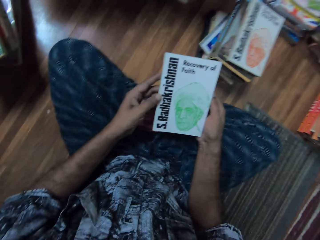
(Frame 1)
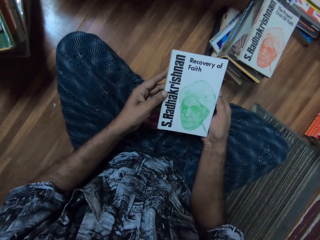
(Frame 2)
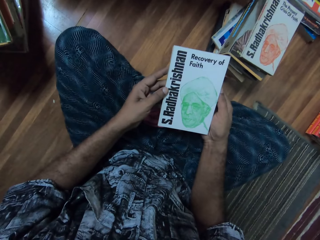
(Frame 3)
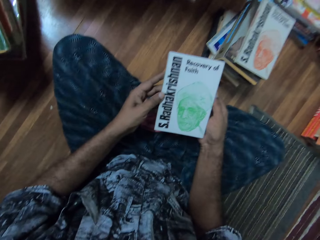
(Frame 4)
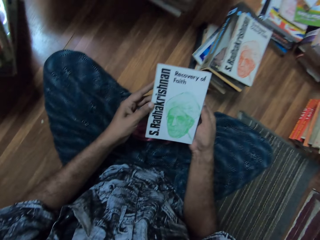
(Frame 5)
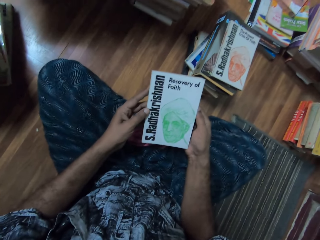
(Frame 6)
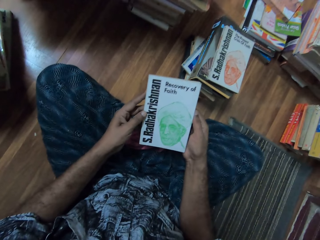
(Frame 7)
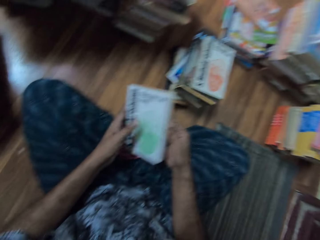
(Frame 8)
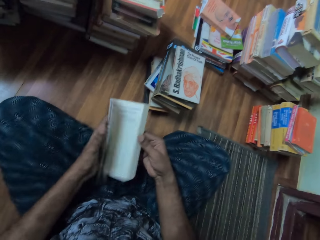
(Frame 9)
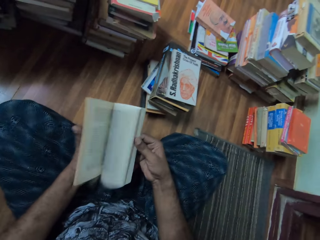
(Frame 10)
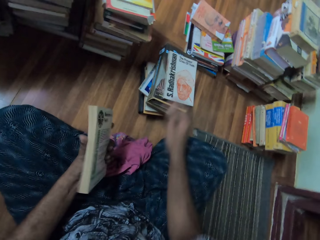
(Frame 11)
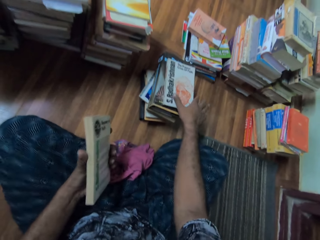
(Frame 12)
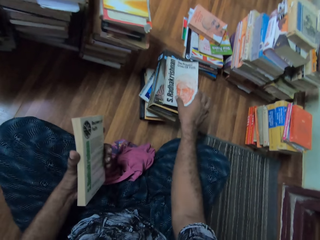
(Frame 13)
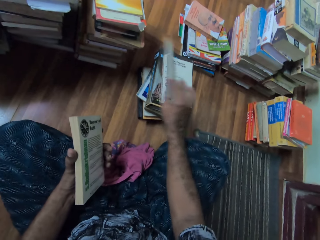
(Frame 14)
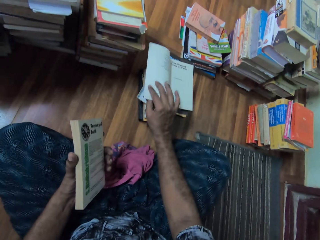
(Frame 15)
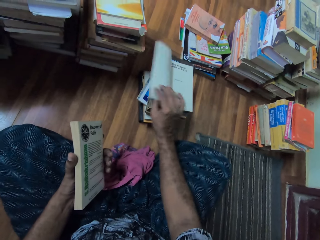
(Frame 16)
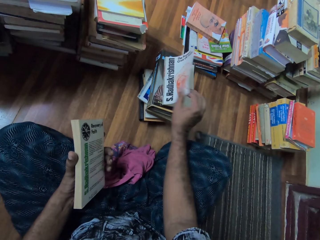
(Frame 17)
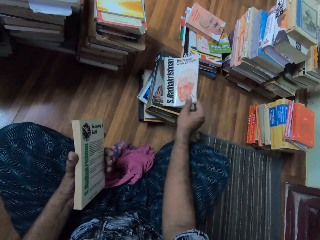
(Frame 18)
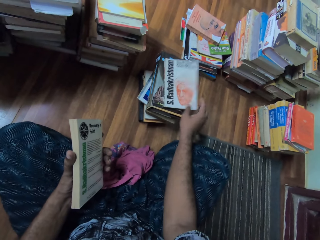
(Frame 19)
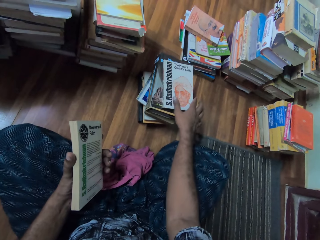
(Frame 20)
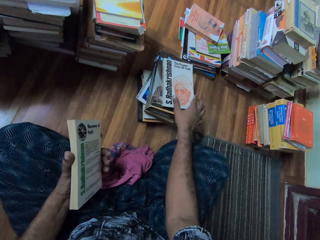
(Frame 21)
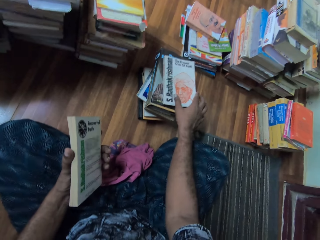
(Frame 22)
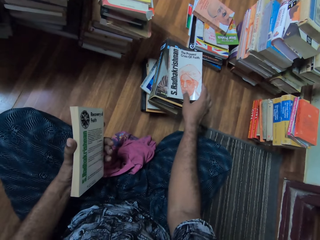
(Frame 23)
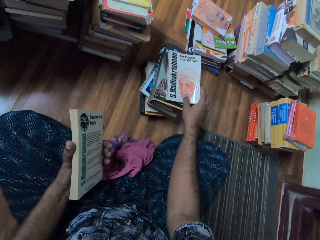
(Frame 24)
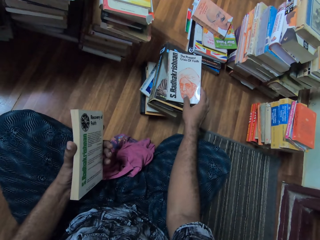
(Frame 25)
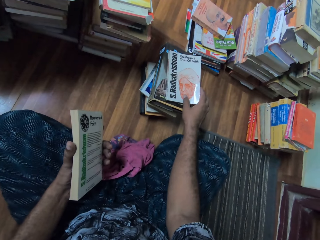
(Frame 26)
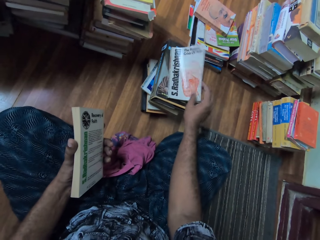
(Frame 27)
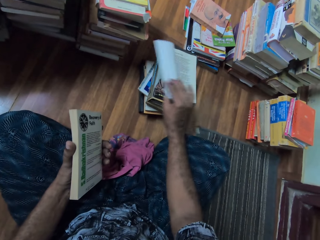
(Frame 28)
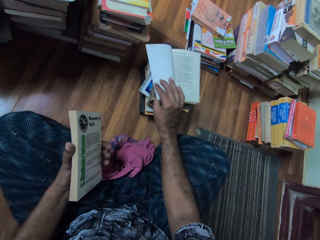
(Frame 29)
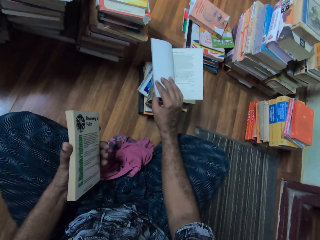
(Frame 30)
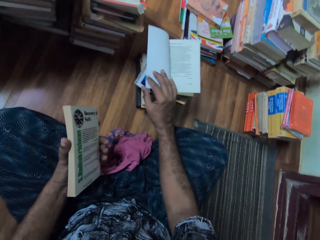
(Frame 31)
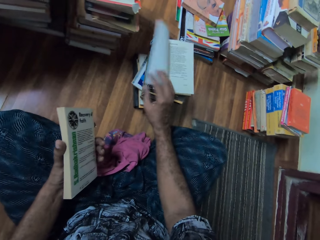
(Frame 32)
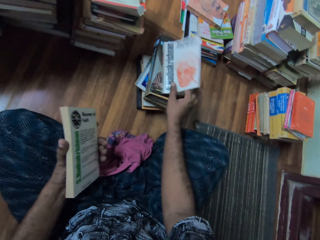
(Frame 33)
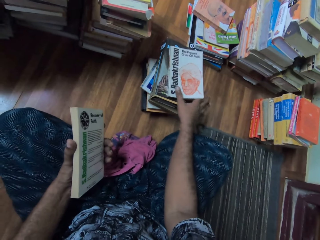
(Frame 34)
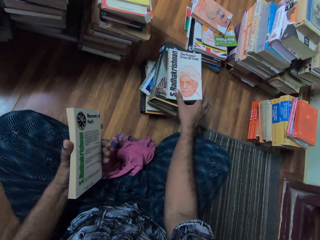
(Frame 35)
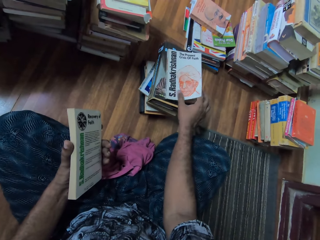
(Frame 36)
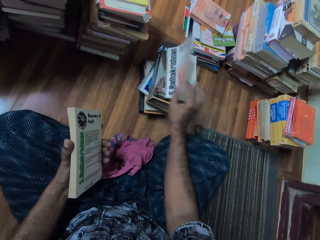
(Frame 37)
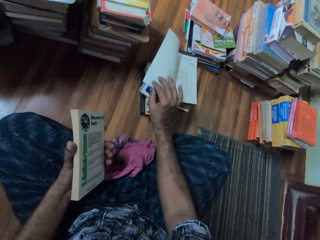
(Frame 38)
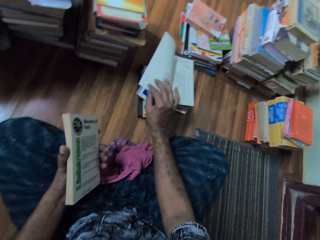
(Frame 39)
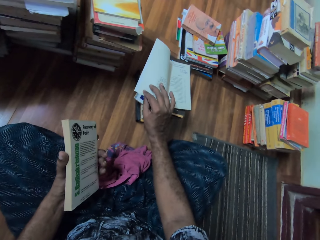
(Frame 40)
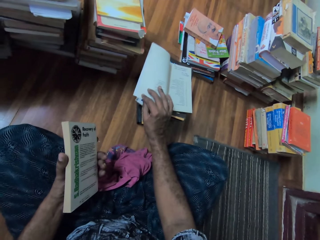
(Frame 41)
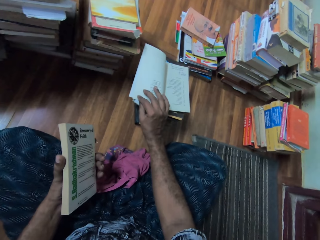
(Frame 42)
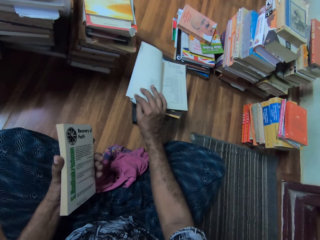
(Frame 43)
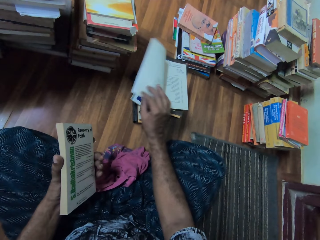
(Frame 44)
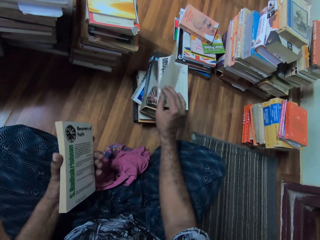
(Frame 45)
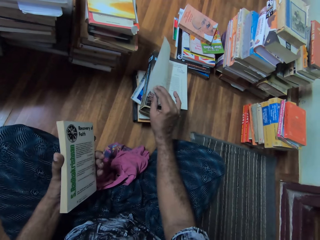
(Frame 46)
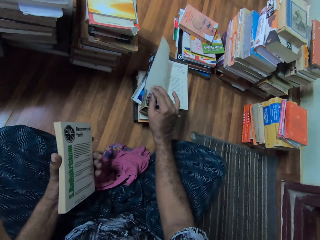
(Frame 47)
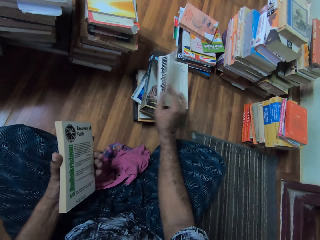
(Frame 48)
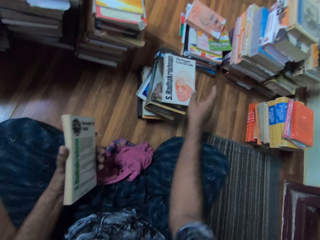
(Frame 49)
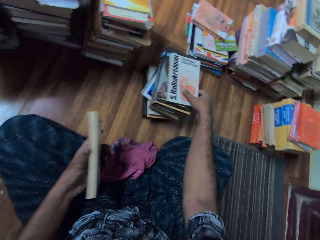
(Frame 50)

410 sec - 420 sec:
The camera wearer closes the book. They flip the book pages. They take the book. They open the book. They close the book. They look at the book. They flip the book cover. They close the book. They open the book. They look at the book.

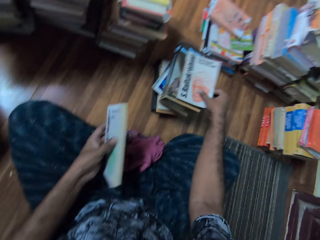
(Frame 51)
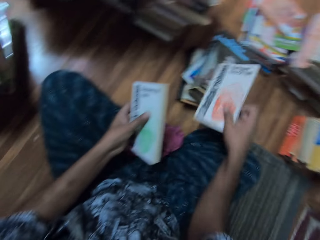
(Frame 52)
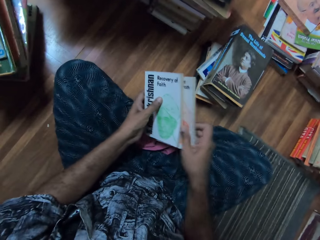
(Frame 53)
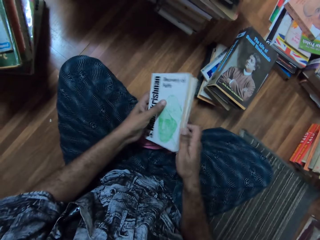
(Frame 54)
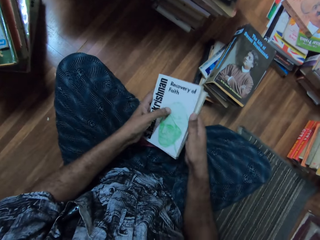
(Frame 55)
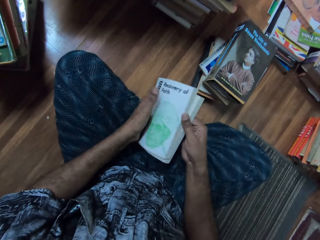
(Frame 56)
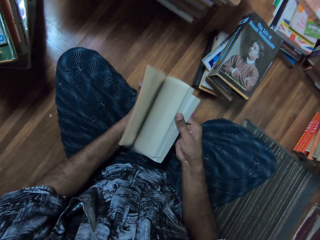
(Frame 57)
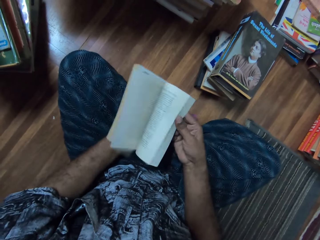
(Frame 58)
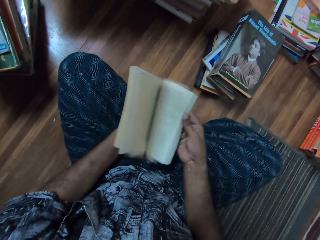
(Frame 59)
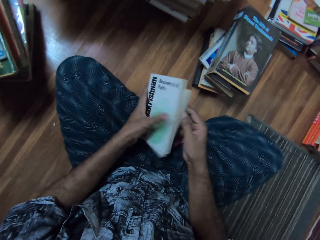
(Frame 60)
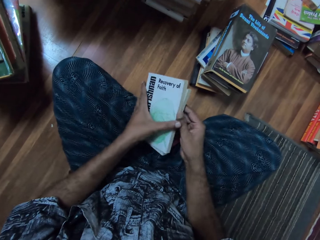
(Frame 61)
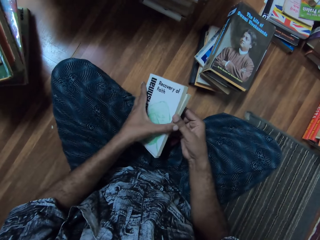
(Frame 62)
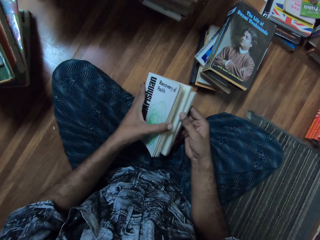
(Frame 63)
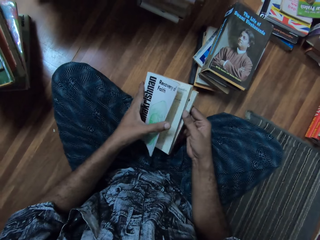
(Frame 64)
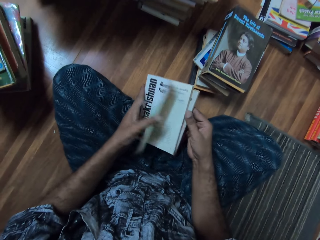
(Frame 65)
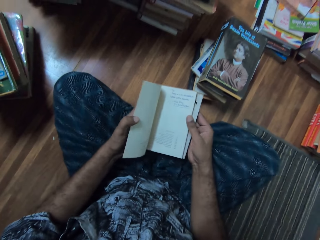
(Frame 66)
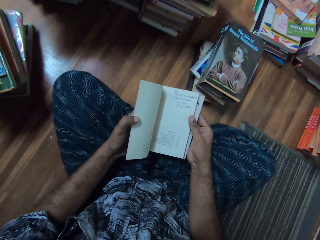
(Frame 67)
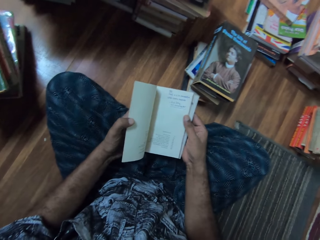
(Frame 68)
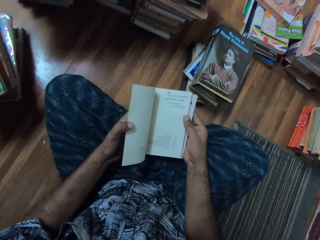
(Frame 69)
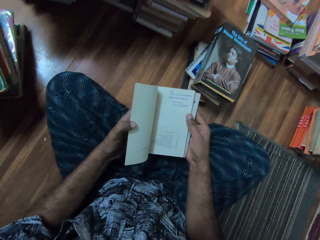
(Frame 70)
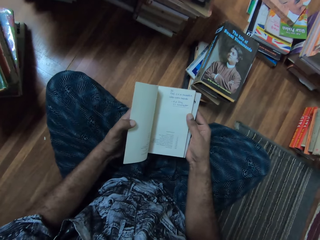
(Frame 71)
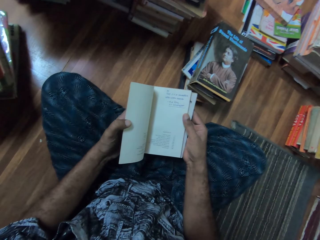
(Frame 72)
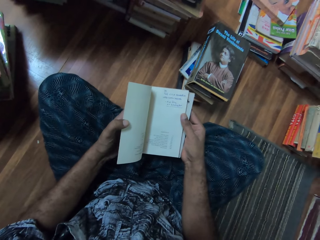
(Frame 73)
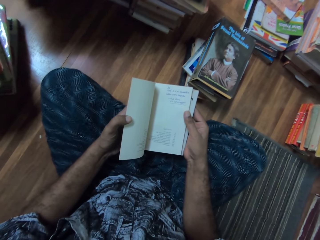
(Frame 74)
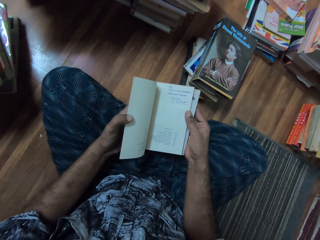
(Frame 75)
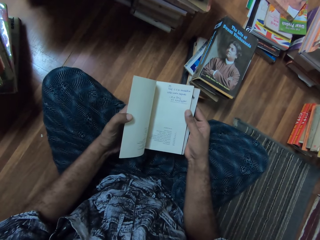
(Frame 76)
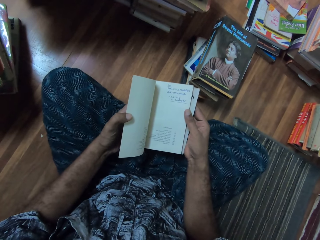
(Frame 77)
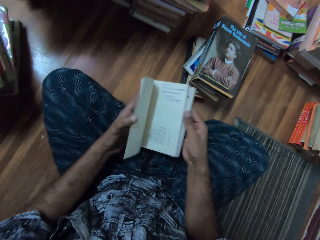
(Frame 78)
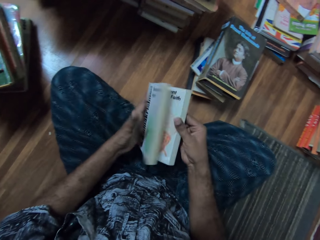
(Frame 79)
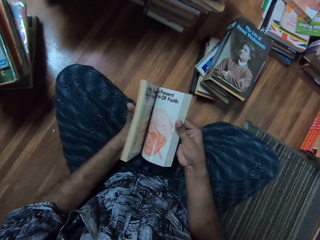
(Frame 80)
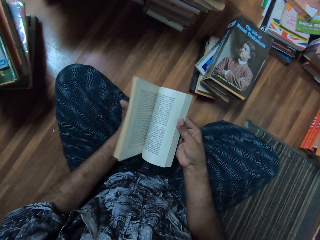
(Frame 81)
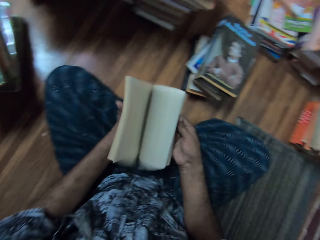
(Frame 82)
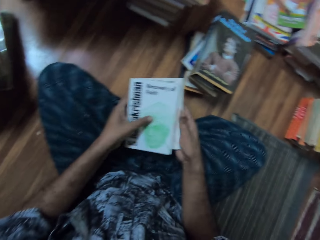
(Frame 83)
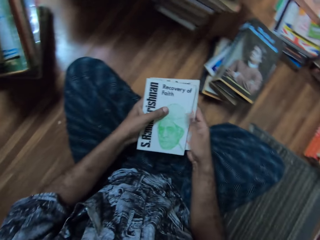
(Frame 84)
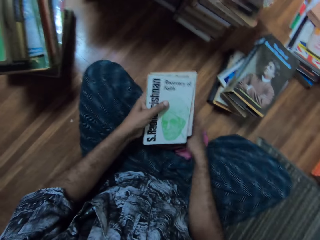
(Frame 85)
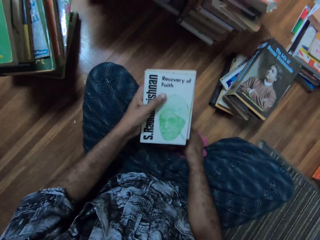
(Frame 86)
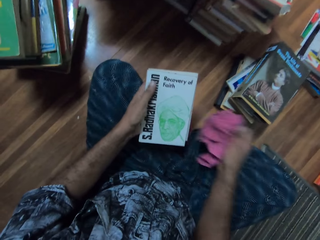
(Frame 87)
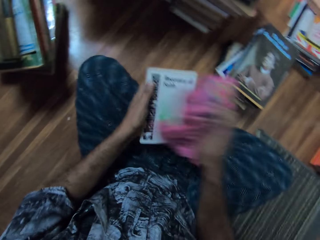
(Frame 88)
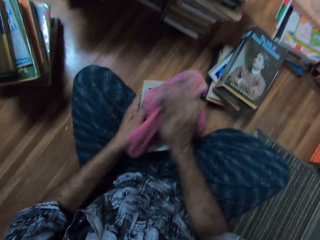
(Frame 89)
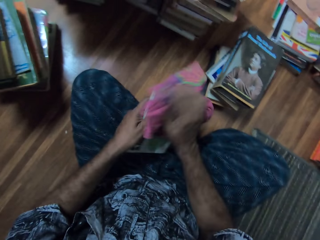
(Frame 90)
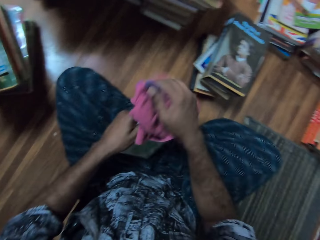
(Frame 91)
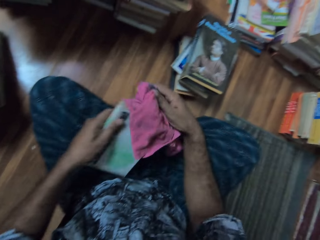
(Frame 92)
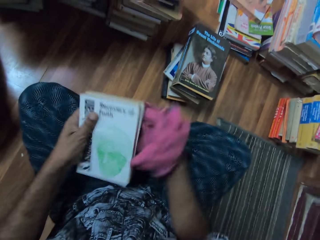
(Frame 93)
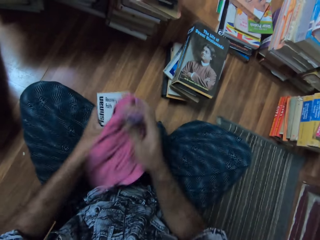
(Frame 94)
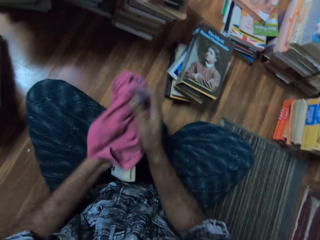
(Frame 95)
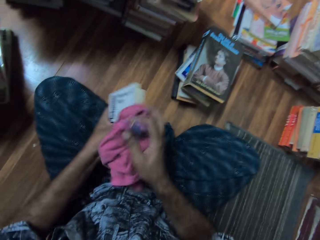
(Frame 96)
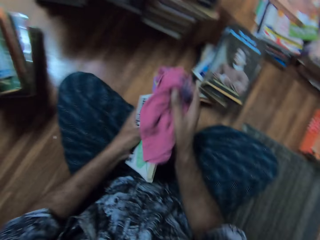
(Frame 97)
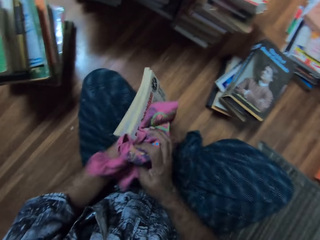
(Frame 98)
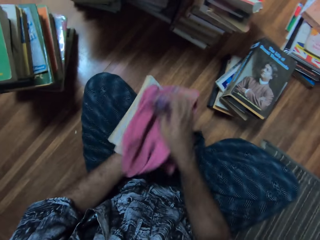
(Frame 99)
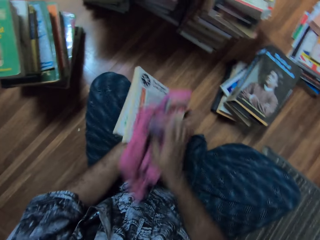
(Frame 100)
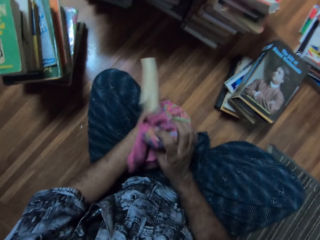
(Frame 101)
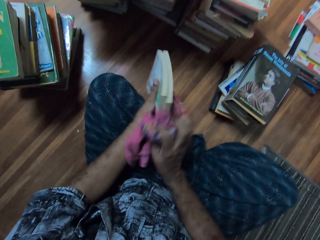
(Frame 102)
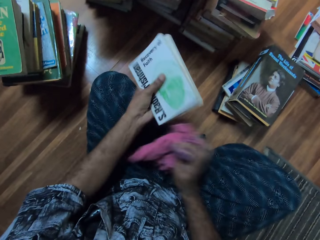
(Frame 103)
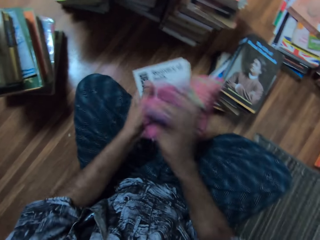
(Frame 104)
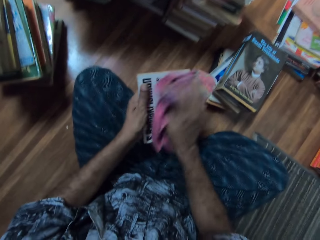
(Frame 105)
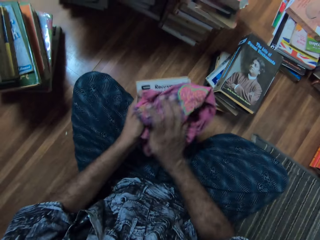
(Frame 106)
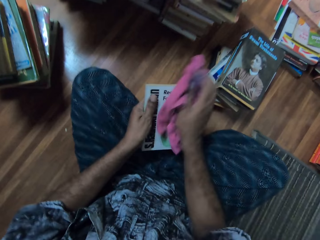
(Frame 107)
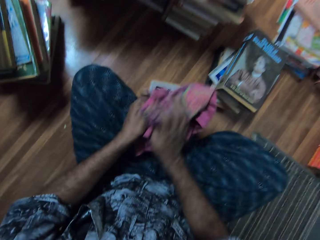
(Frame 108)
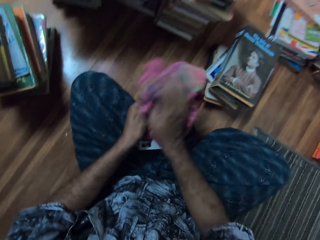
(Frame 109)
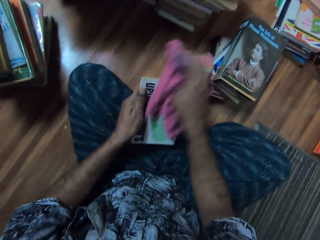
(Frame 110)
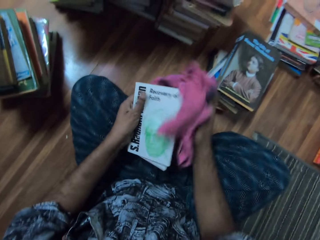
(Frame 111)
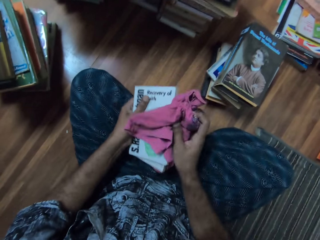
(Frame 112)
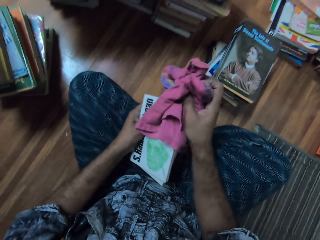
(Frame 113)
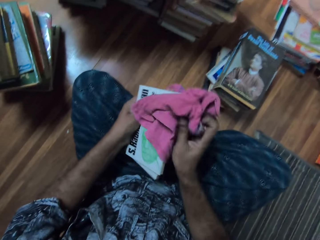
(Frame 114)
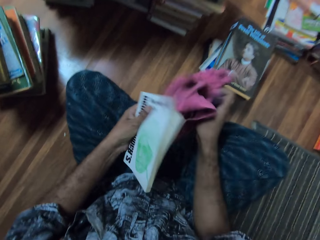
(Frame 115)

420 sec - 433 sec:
The camera wearer closes the book. They take the book. They put the book in the other hand. They flip the book pages. They open the book. They look at the book. They flip the book pages. They take the wipe. They wipe the book using a cloth.
